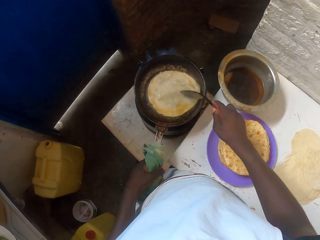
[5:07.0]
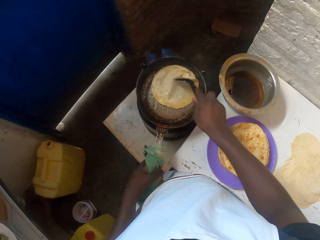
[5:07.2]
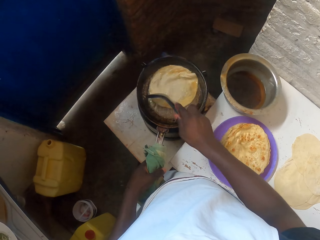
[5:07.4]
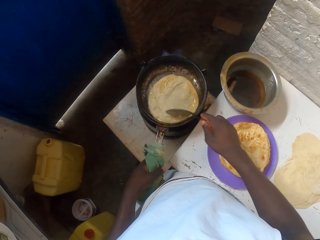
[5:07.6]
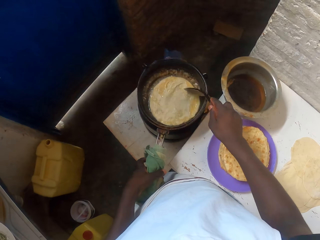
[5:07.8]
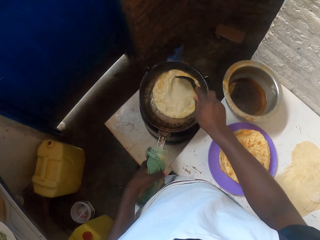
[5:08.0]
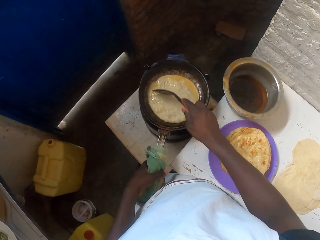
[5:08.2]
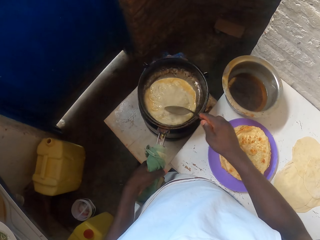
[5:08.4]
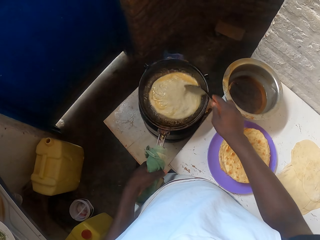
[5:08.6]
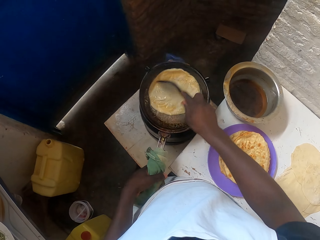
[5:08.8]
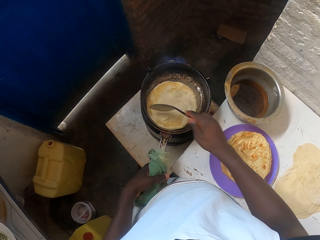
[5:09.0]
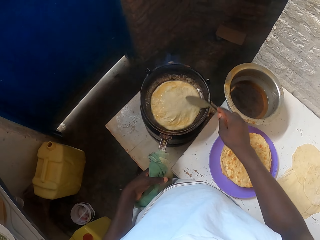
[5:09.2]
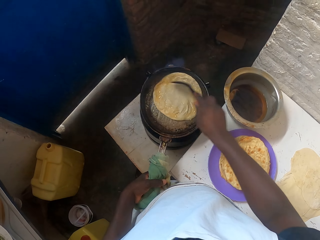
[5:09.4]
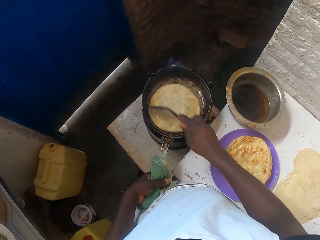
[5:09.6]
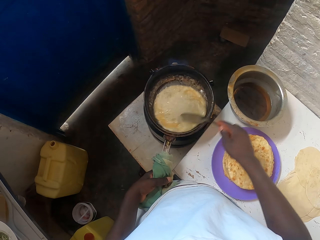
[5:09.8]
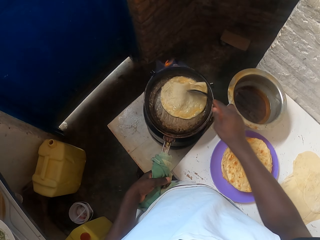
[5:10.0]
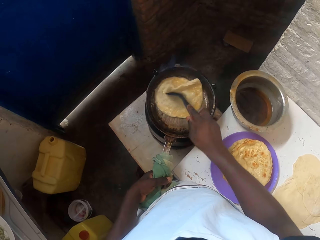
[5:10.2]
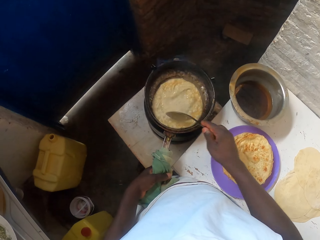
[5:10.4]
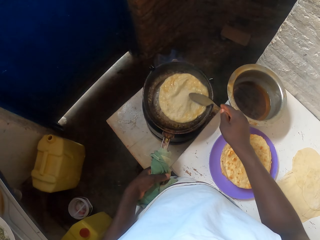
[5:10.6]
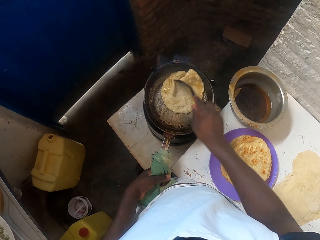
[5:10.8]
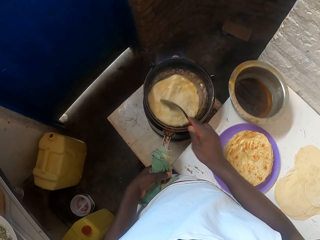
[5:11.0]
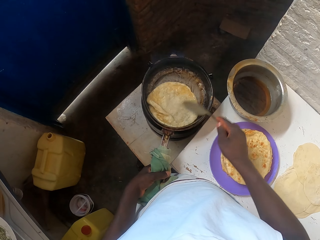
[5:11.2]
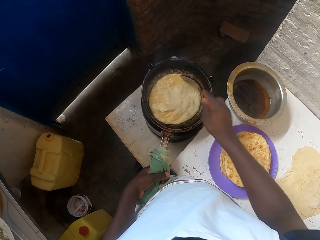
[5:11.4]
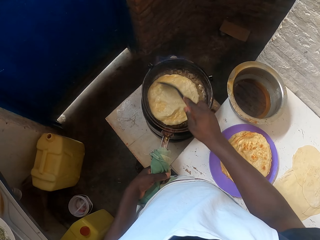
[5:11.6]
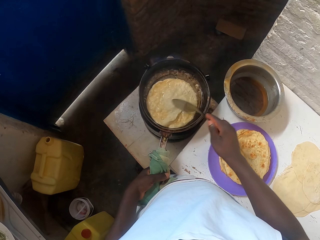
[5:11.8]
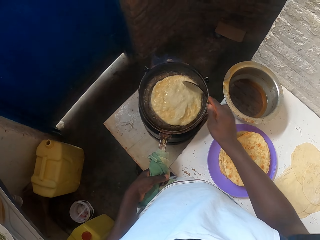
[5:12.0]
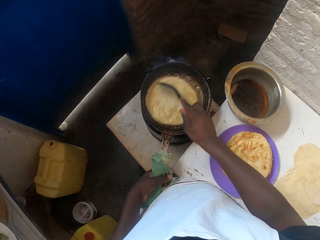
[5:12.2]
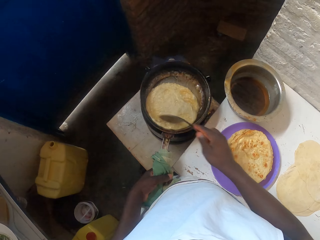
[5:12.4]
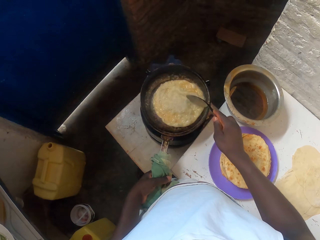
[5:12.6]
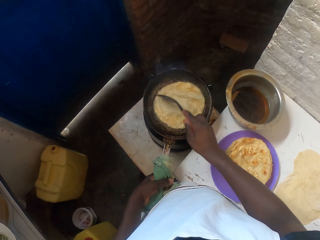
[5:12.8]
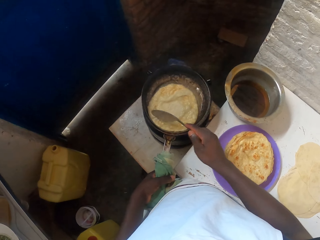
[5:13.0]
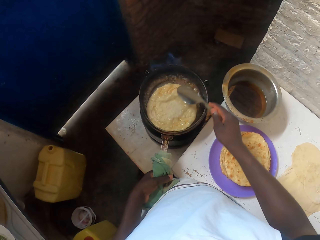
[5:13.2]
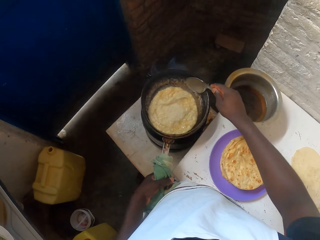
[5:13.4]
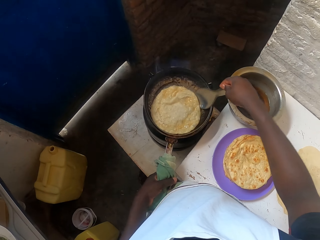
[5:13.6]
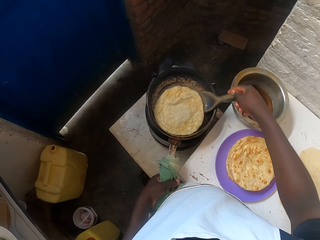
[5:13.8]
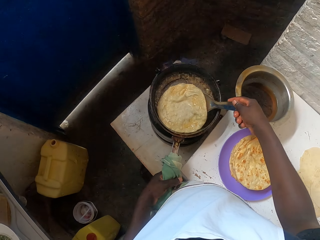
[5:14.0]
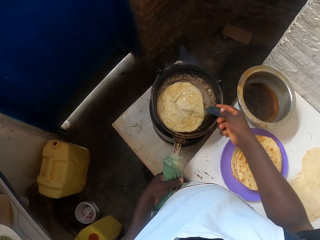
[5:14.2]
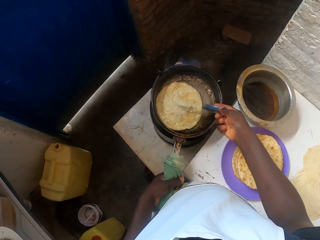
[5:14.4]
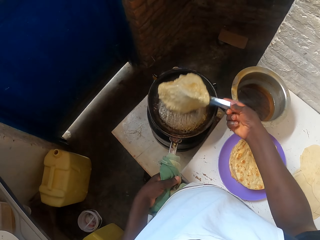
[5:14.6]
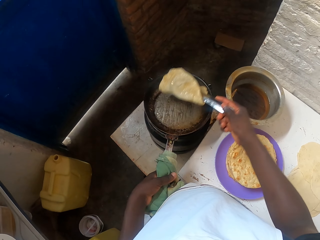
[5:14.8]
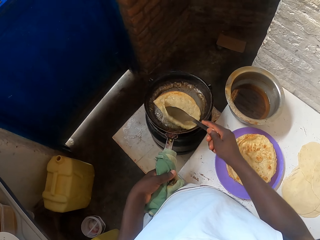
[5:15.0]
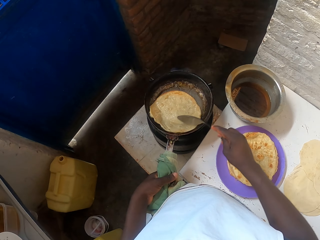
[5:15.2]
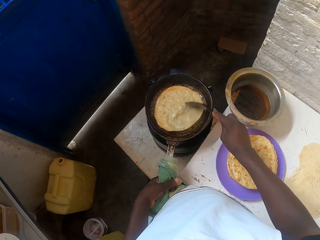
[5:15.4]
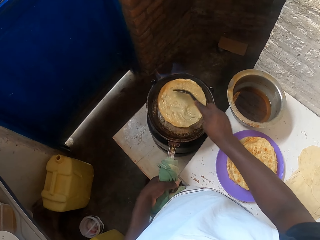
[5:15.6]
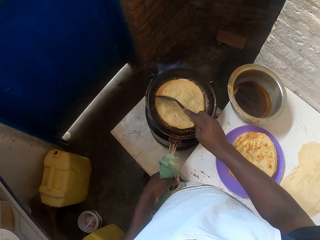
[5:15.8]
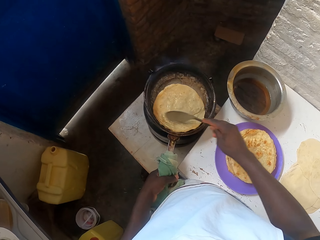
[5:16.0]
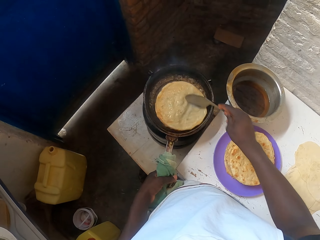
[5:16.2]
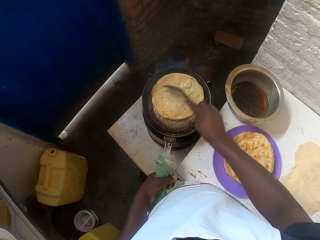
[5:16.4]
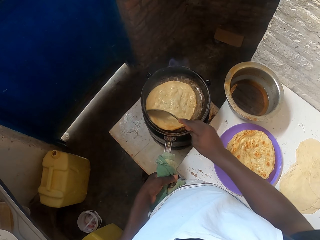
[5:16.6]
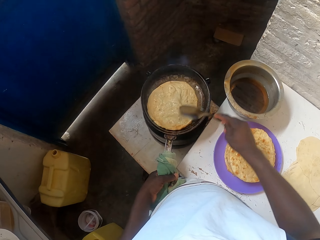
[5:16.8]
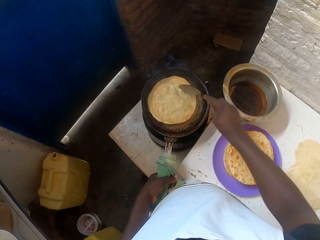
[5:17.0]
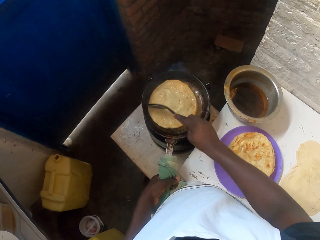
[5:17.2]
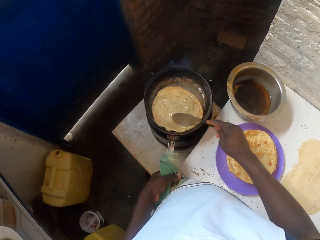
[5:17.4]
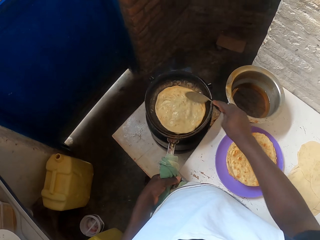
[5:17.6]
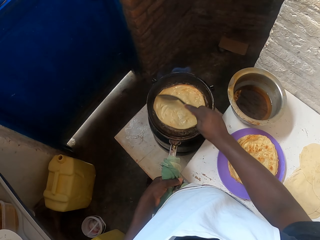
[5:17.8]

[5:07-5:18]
The camera wearer stirs the rolled unleavened bread. They turn the rolled unleavened bread.

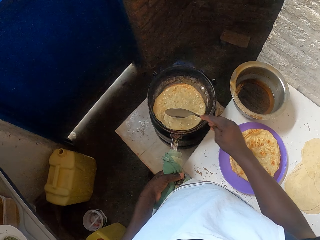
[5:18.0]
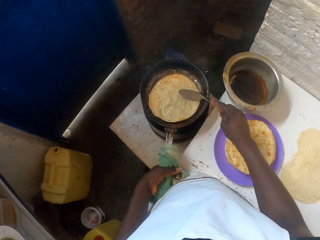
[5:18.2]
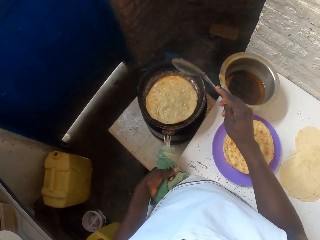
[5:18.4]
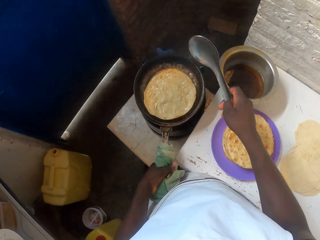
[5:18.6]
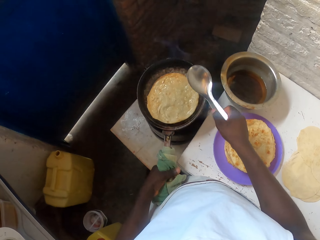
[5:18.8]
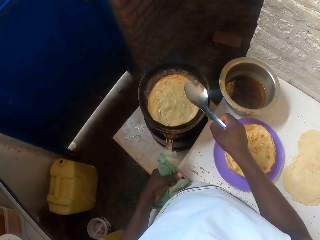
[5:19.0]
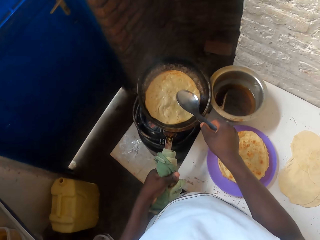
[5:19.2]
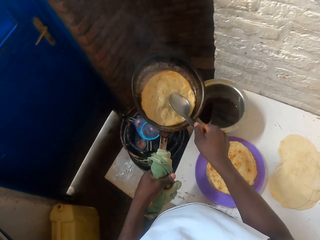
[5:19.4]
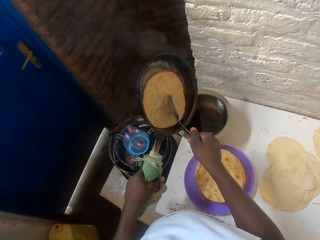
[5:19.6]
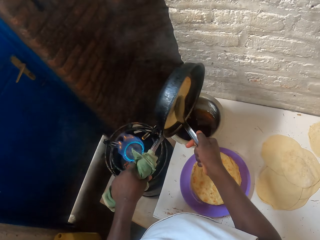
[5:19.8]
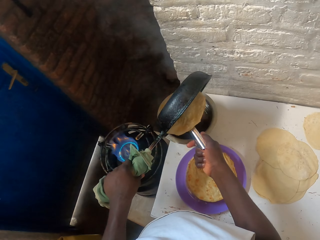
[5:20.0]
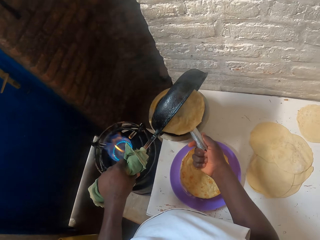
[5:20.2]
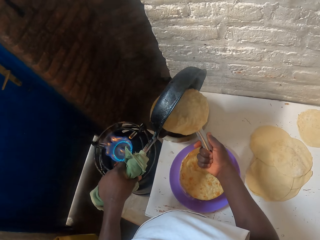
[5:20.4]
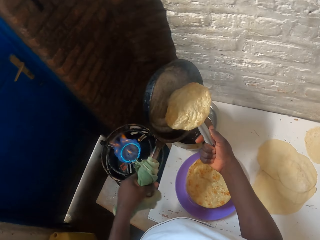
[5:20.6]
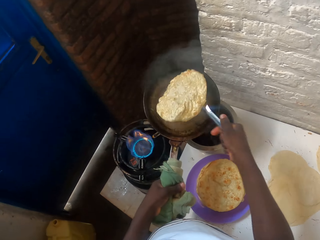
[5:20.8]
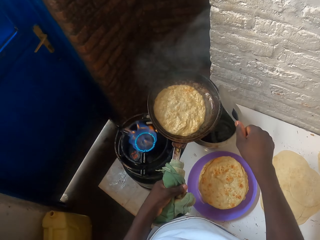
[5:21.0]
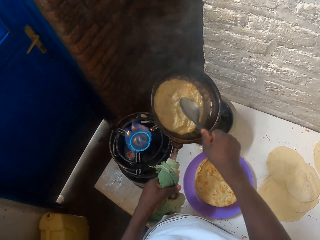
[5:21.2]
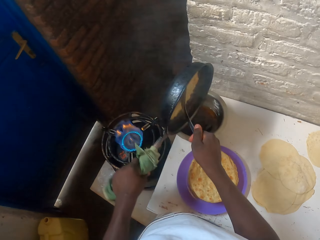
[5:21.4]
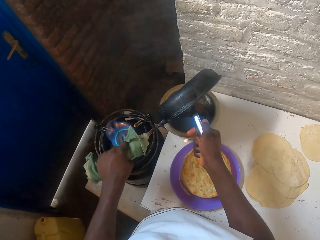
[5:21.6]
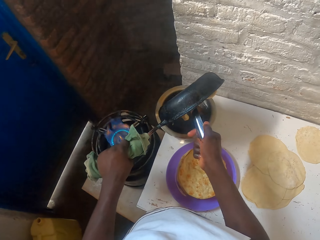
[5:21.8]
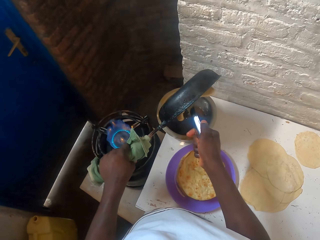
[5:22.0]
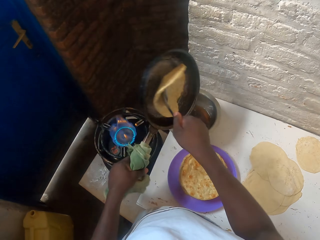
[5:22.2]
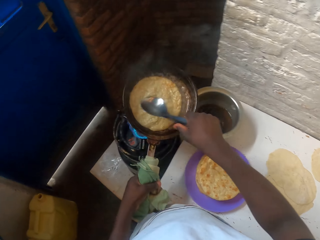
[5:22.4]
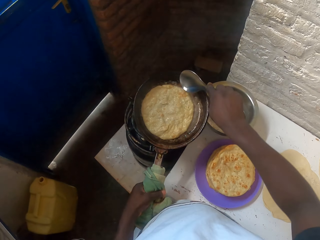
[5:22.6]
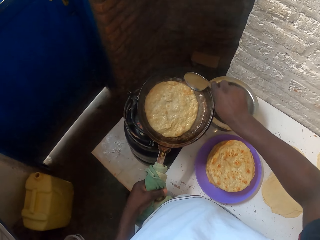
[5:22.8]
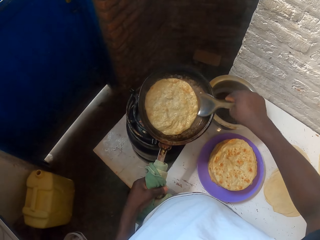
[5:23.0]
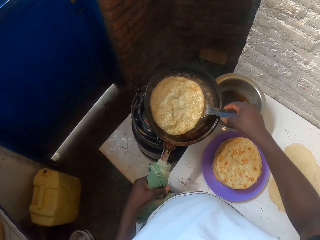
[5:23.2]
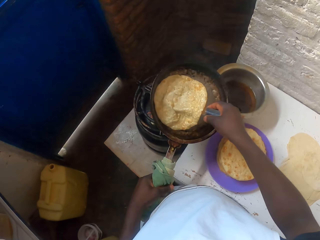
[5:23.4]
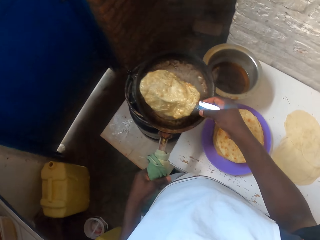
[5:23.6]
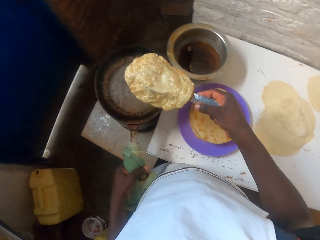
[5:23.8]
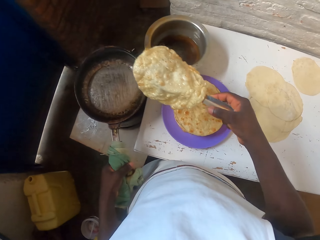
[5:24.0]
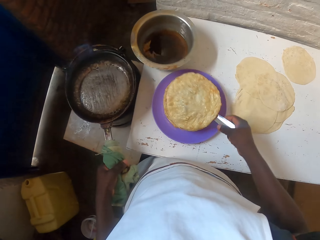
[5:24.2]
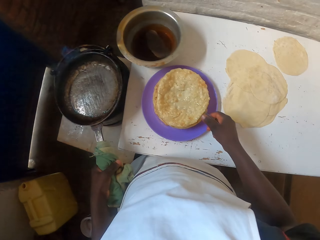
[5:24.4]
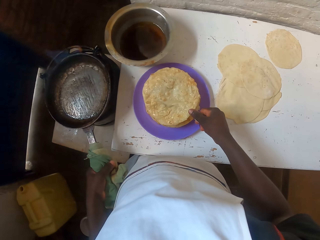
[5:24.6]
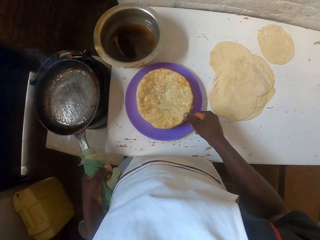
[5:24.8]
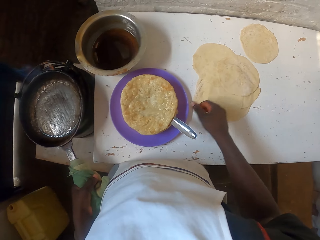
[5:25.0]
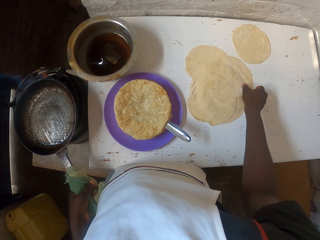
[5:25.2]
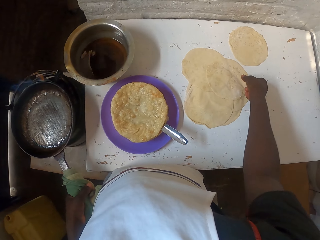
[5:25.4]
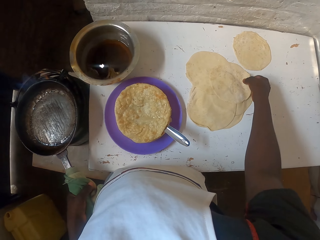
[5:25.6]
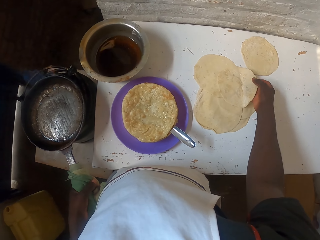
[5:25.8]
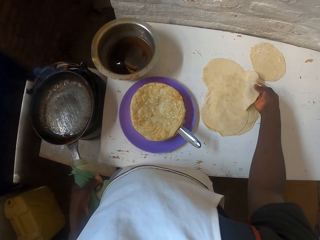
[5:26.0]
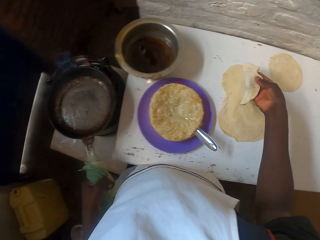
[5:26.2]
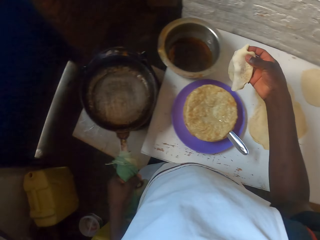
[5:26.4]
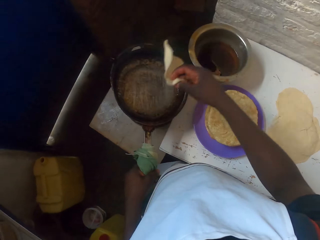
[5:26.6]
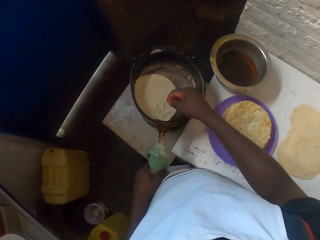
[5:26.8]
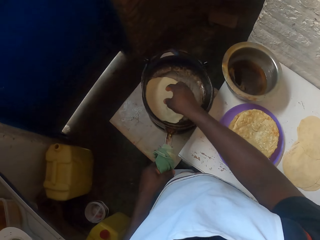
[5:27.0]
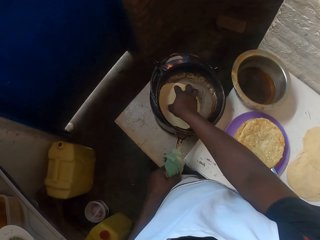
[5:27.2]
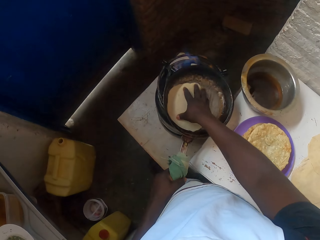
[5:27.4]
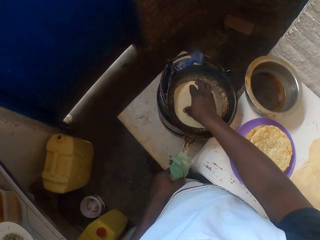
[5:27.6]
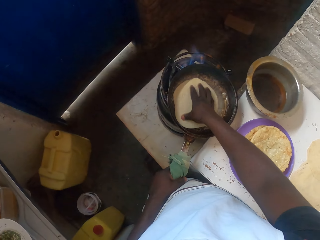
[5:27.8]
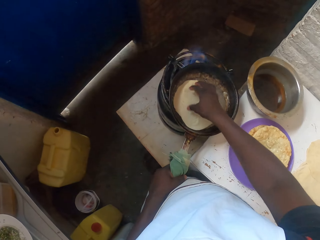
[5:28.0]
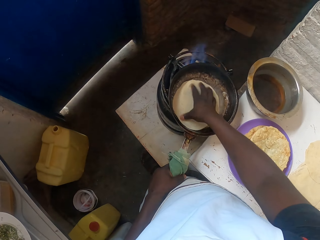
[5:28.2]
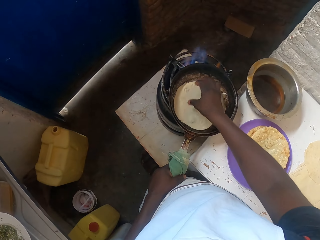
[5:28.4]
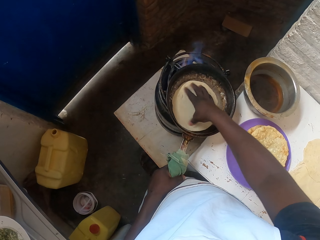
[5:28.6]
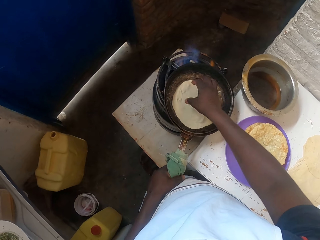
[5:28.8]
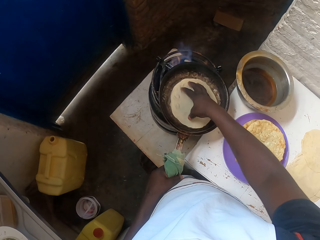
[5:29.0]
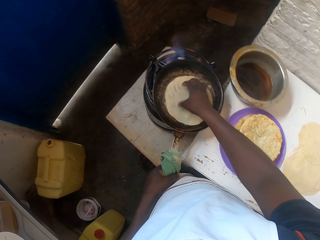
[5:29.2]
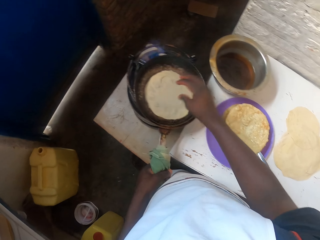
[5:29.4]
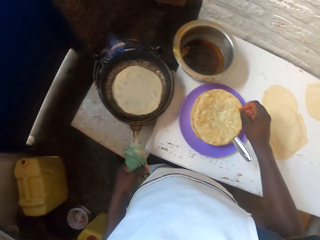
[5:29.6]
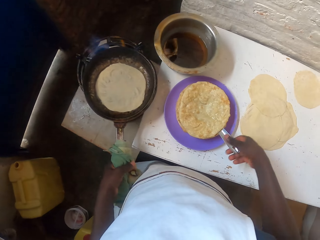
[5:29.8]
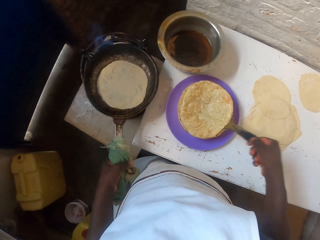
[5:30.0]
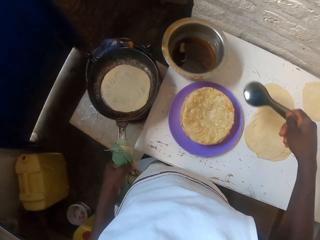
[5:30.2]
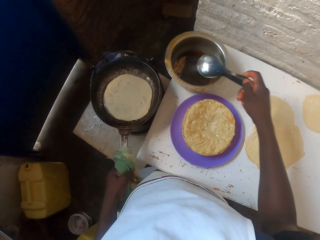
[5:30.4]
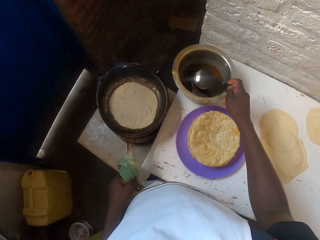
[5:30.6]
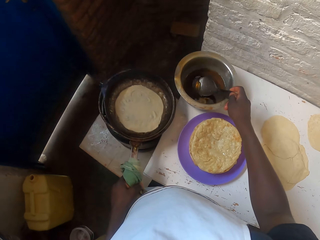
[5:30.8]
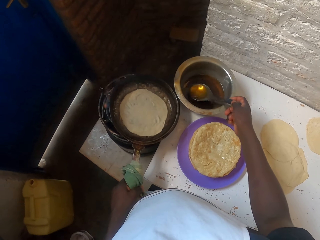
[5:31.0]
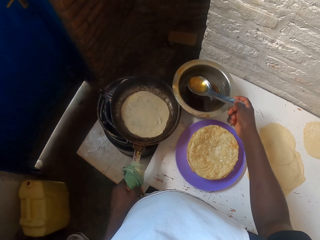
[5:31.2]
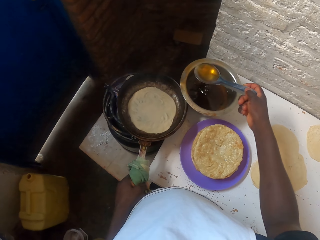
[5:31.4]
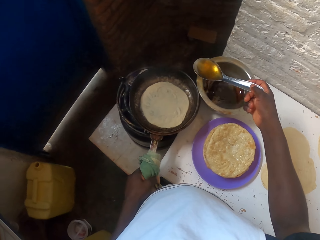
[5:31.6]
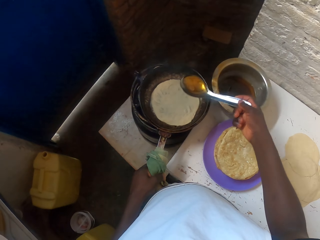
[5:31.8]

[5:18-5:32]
The camera wearer drains extra oil on a frying pan into a cooking pot. They turn the pan upside down. They place a tortilla on top of other tortillas on a plate. They place a rolled dough on the frying pan. They rotate the dough on the frying pan. They fry a tortilla.
